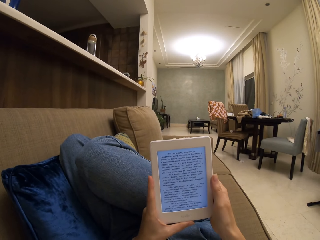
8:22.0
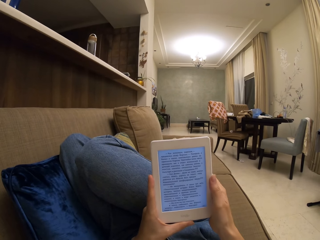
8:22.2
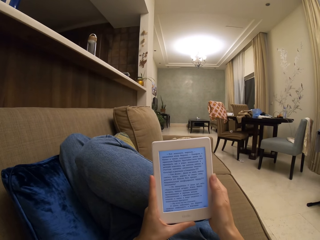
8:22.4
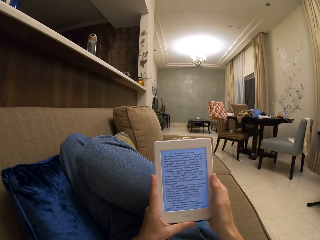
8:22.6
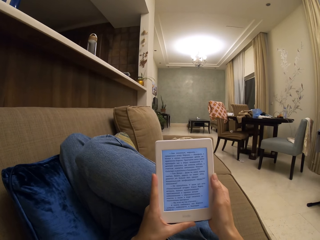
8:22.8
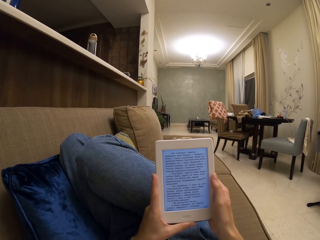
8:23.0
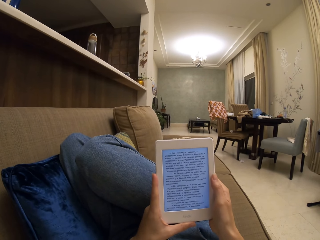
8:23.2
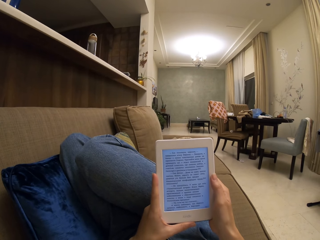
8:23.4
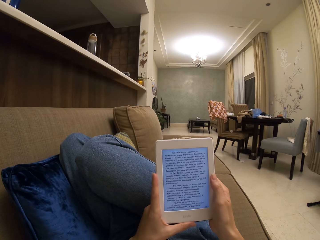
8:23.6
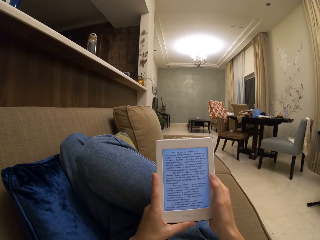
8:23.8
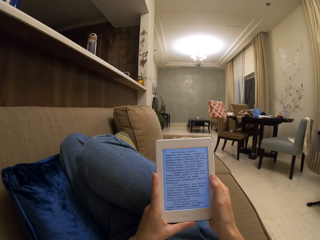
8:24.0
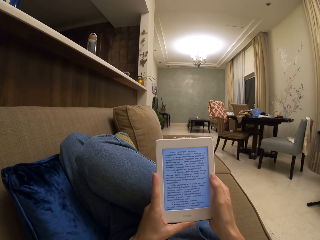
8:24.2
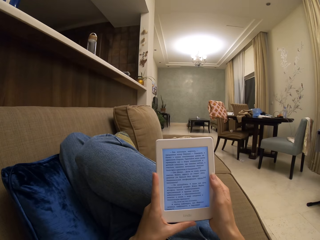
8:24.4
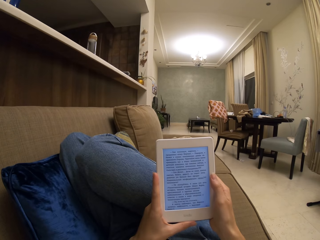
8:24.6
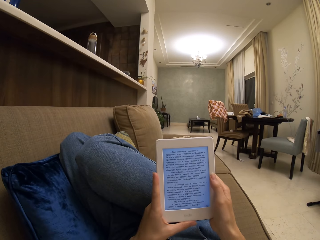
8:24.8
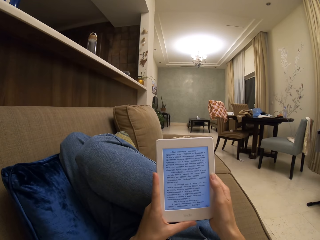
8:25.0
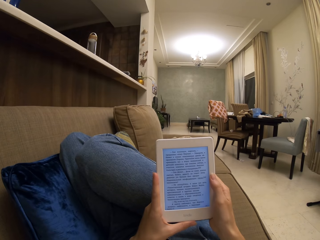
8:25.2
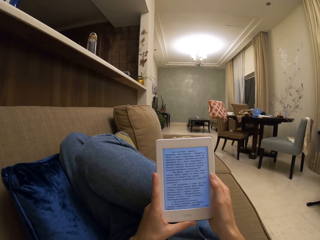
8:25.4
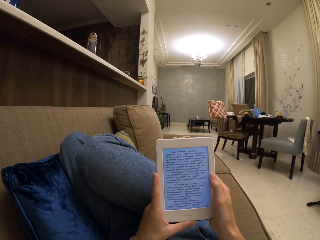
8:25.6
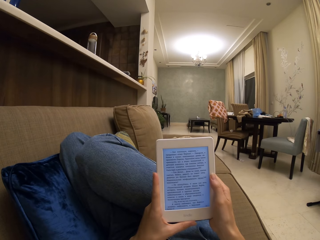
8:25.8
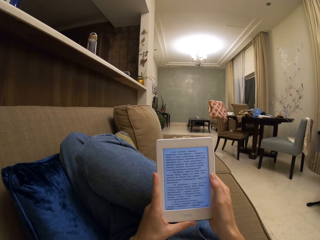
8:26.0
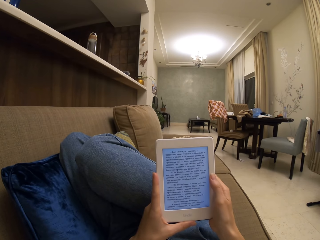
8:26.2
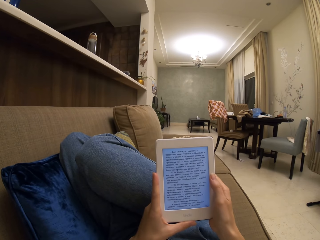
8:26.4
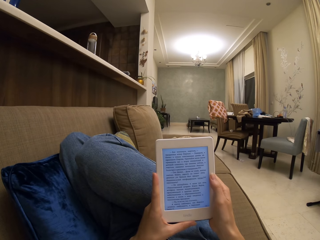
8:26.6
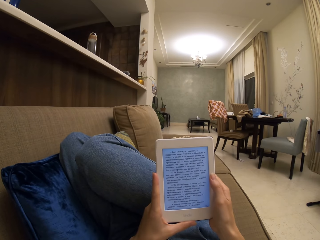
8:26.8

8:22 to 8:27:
The camera wearer reads a book on the tablet.

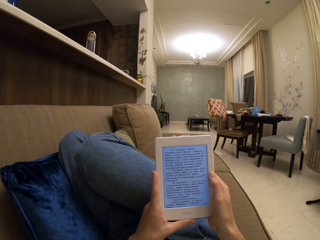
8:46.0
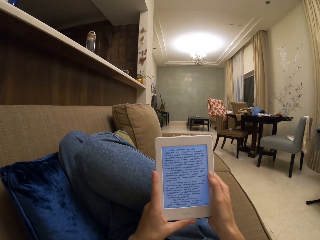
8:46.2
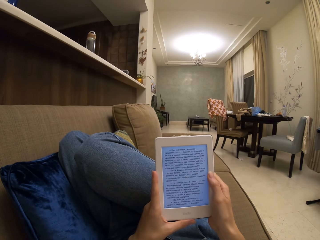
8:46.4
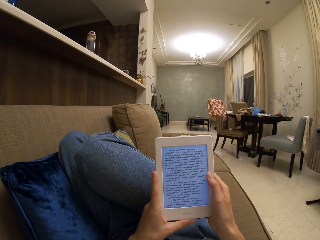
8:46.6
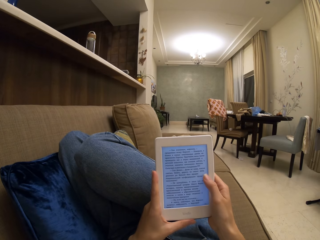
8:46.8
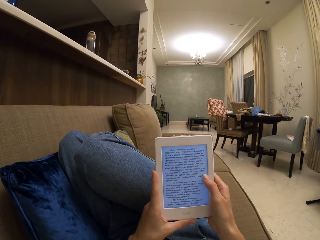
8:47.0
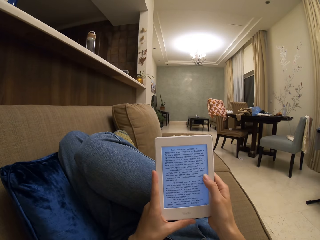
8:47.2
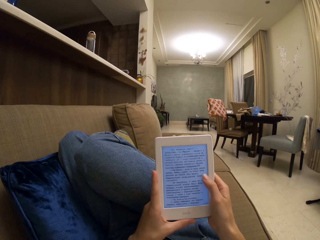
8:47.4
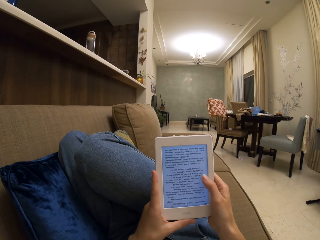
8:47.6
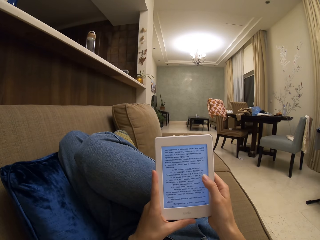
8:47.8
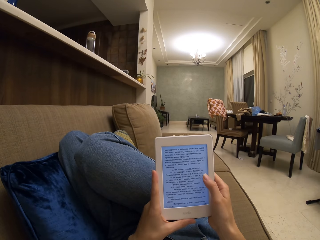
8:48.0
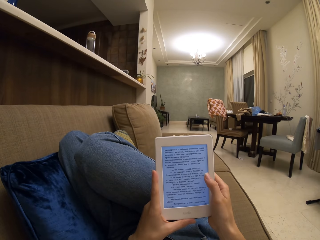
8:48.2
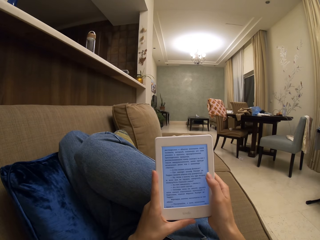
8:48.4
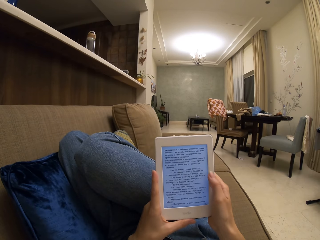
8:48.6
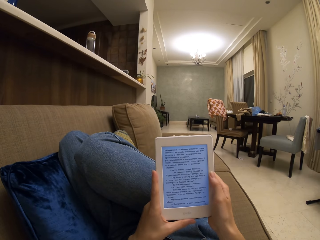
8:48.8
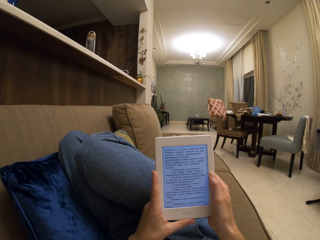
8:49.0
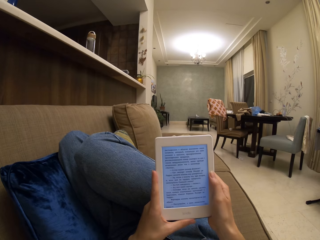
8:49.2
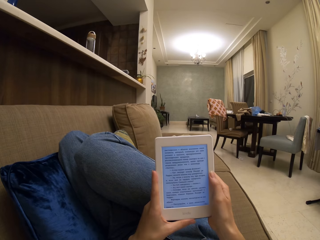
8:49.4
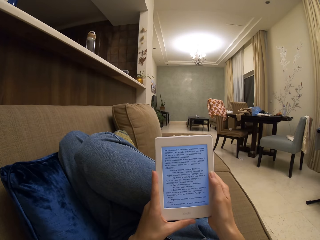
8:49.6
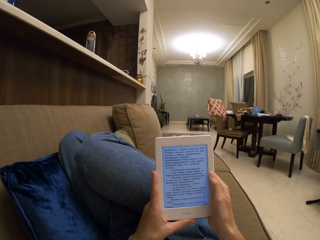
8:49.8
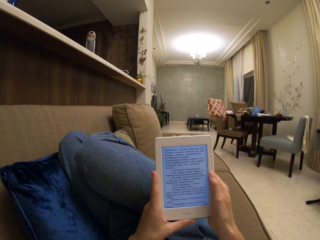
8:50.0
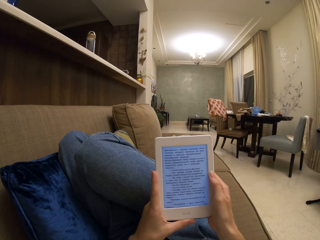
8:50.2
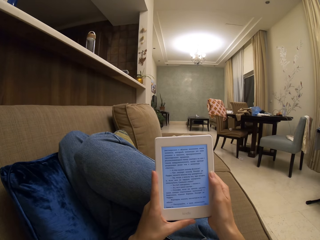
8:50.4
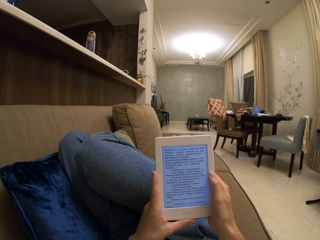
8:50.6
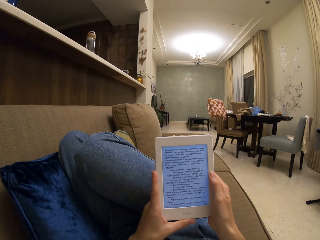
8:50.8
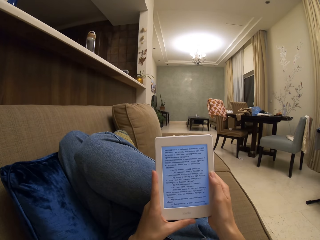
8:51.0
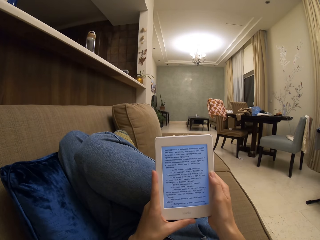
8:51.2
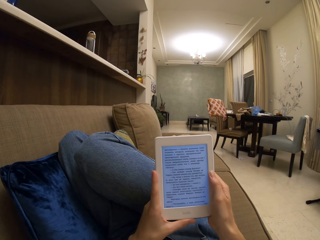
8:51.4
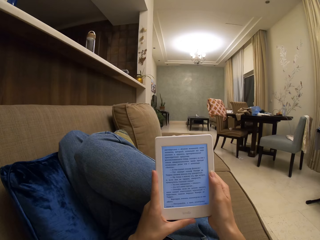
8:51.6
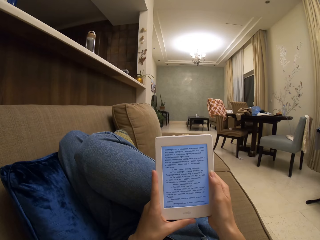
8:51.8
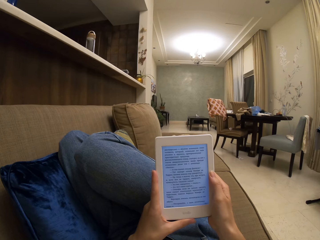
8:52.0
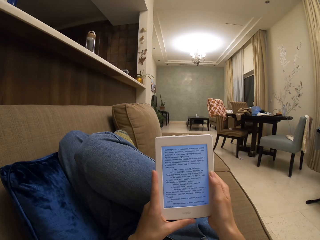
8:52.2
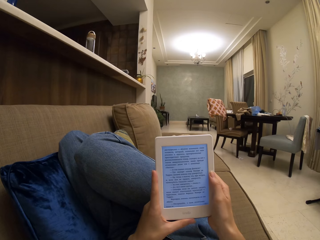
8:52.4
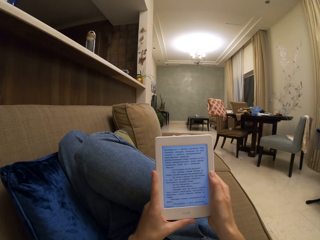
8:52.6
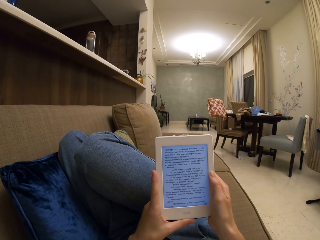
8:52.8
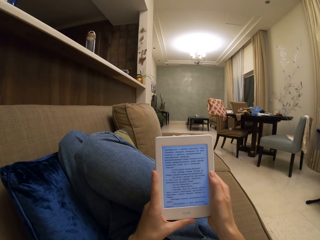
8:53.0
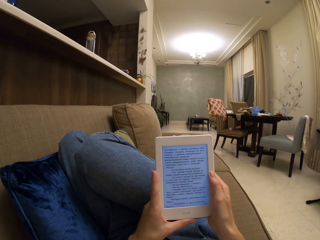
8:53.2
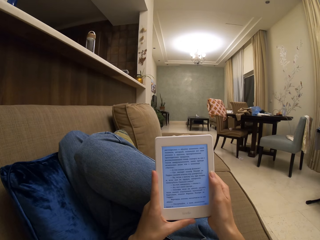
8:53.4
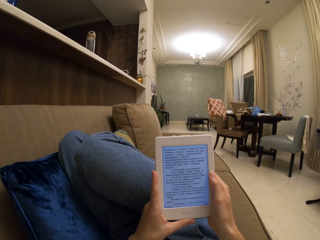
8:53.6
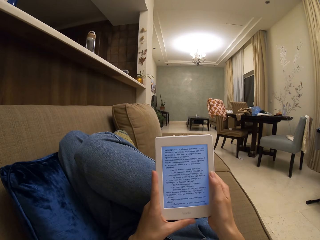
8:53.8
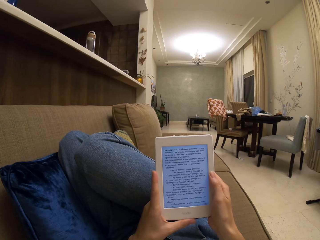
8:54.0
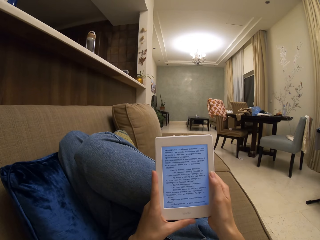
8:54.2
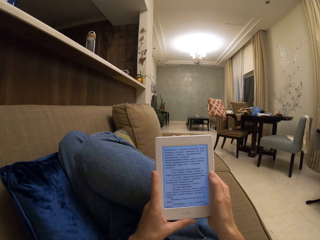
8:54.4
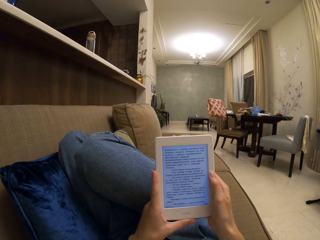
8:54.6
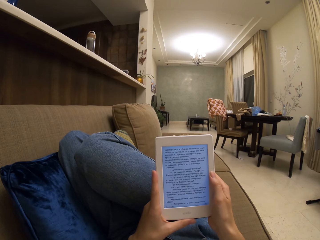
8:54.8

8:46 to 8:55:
The camera wearer operates the tablet. They read a book on the tablet.

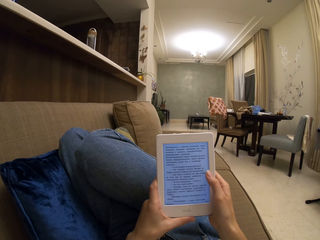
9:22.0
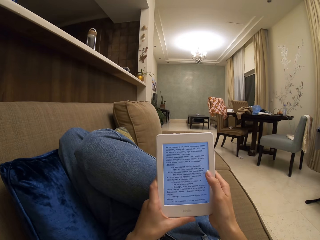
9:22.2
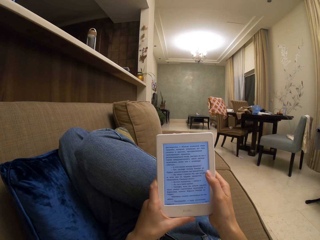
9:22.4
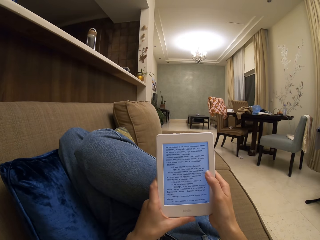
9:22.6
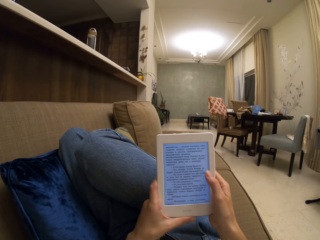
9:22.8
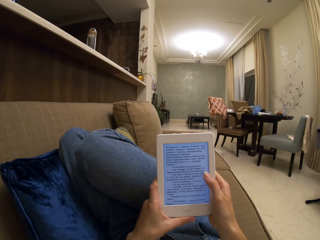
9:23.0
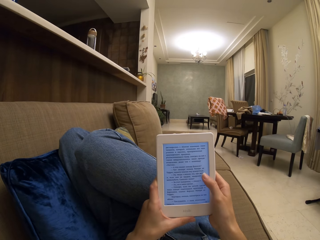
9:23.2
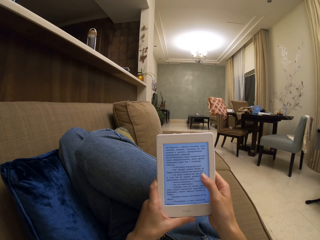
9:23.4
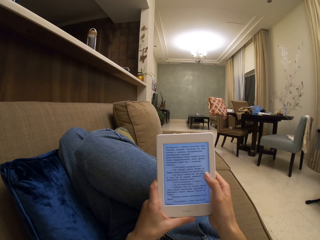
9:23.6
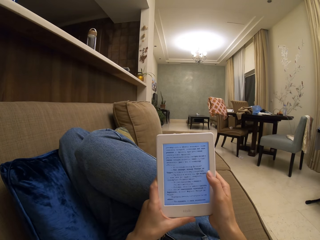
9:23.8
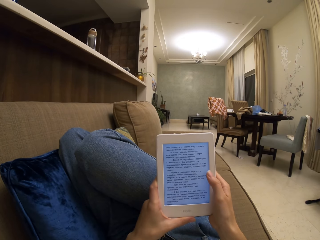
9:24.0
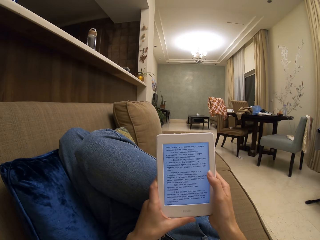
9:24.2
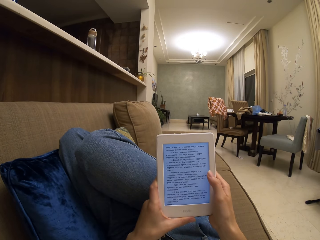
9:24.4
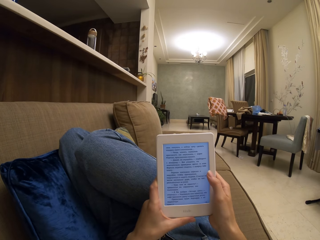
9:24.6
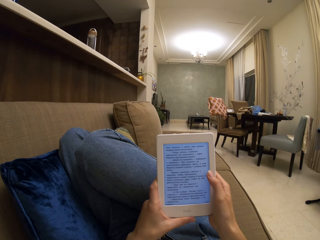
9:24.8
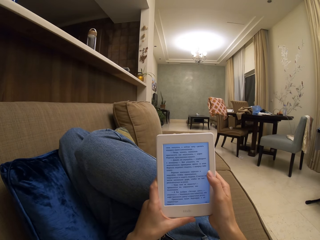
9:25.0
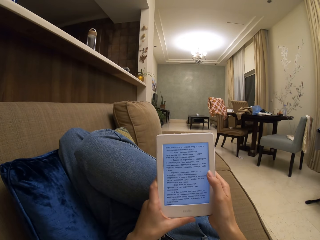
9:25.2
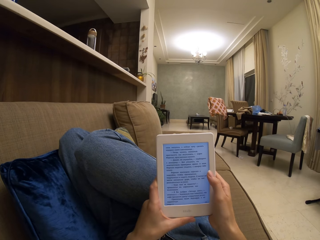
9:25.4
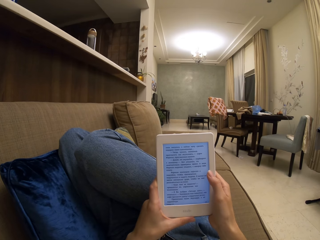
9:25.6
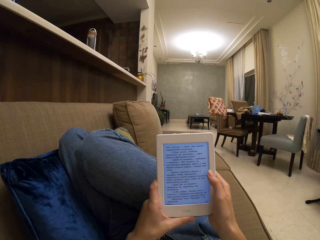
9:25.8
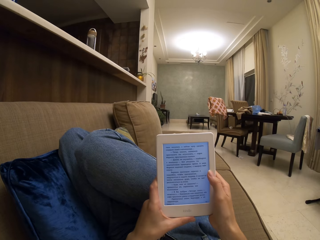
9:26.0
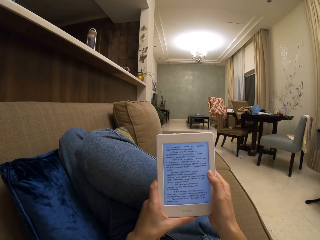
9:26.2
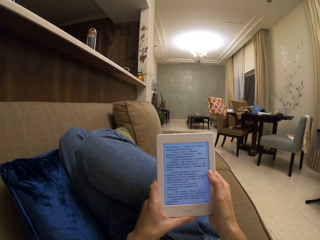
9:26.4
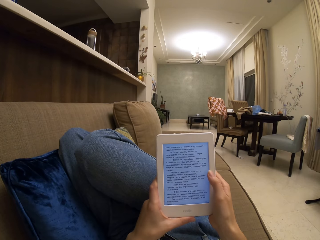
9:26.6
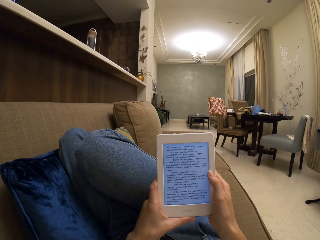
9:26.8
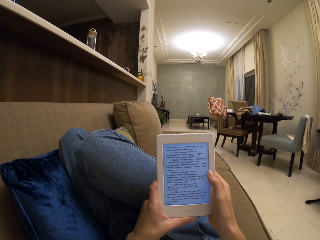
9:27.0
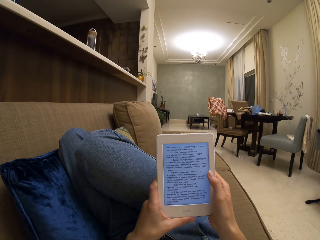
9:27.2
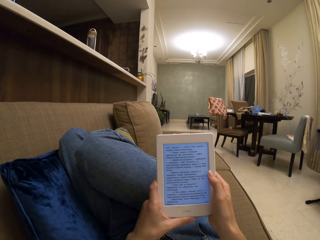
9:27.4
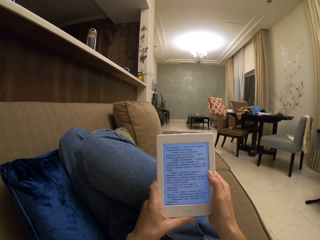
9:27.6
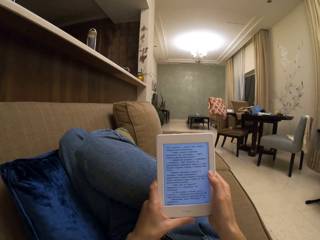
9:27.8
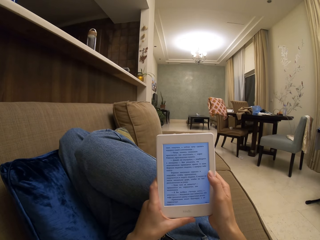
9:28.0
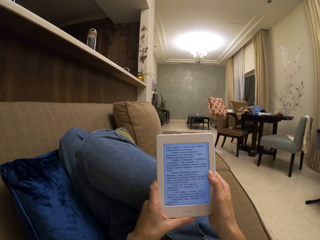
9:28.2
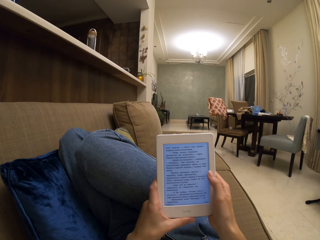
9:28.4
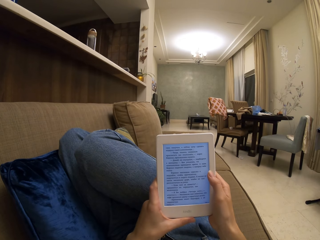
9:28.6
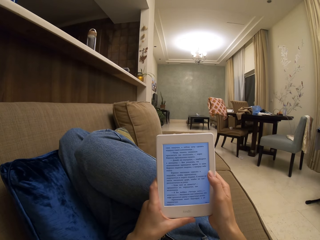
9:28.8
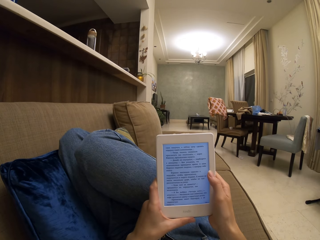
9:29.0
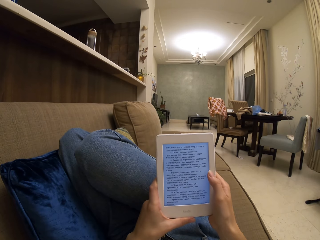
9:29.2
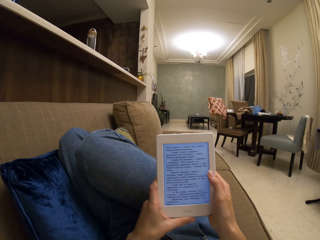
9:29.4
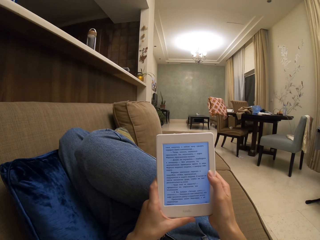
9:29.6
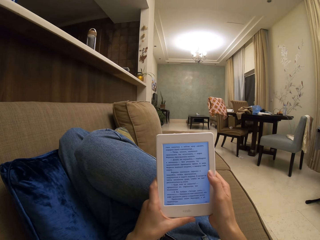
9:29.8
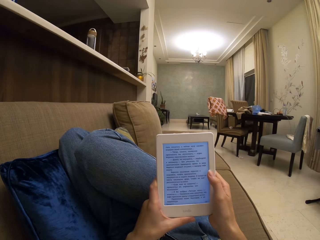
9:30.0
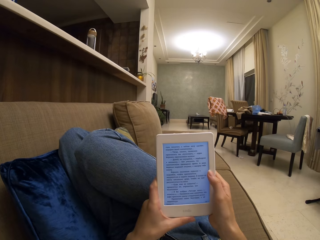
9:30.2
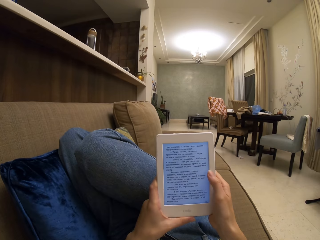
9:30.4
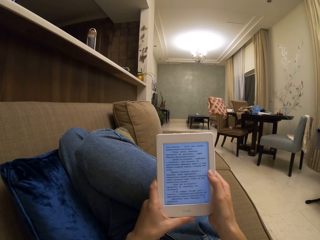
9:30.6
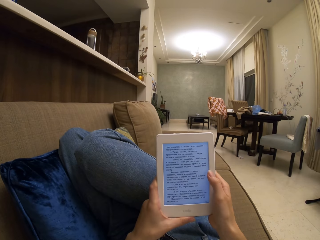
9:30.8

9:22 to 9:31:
The camera wearer taps the screen with her thumb. She uses the tablet. She reads on the iPad screen.
